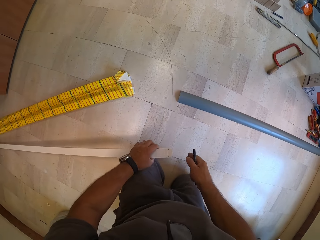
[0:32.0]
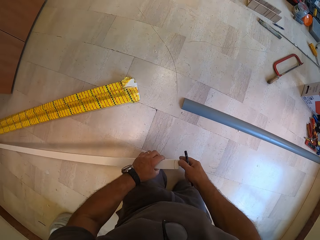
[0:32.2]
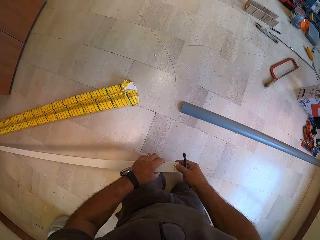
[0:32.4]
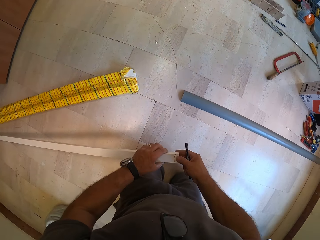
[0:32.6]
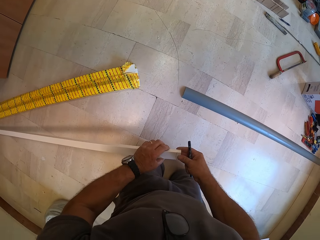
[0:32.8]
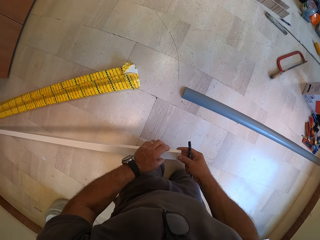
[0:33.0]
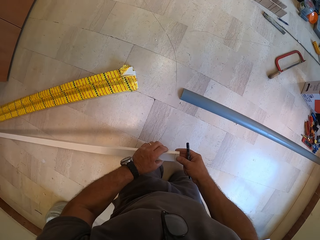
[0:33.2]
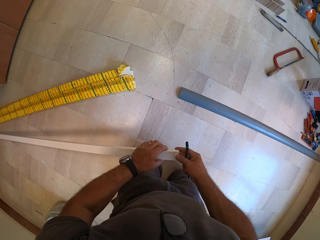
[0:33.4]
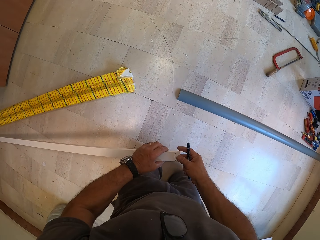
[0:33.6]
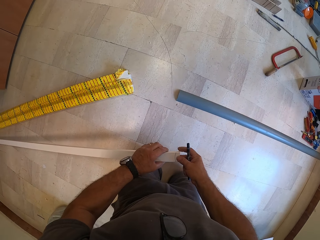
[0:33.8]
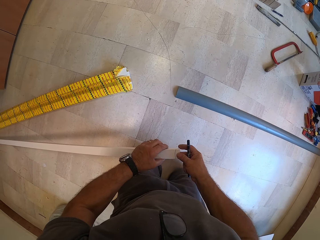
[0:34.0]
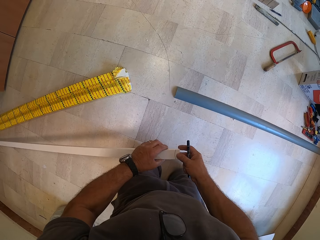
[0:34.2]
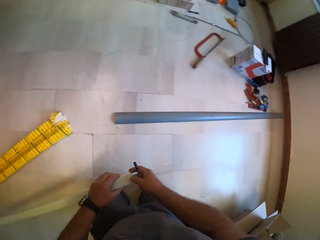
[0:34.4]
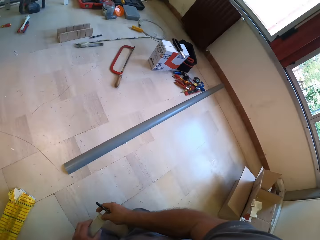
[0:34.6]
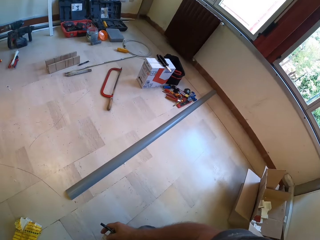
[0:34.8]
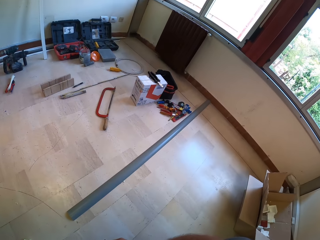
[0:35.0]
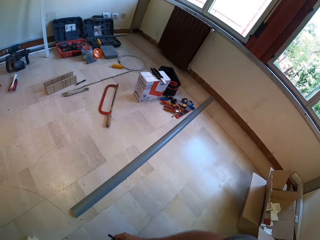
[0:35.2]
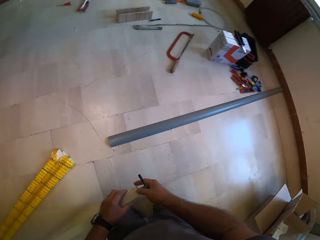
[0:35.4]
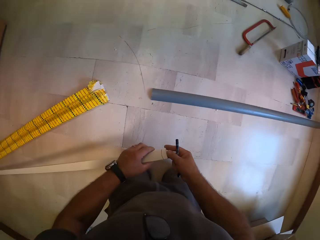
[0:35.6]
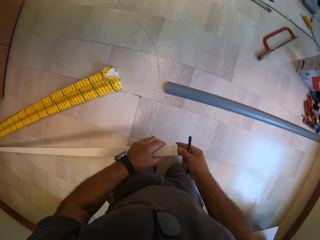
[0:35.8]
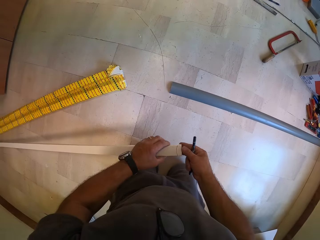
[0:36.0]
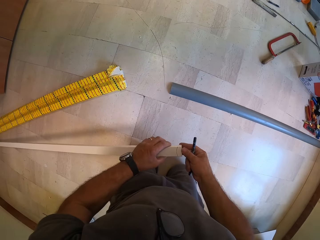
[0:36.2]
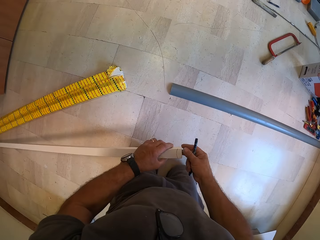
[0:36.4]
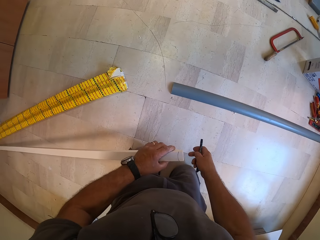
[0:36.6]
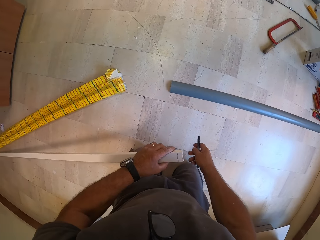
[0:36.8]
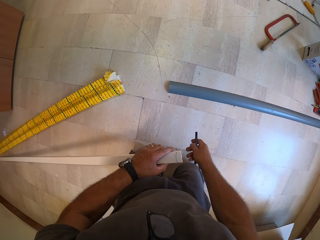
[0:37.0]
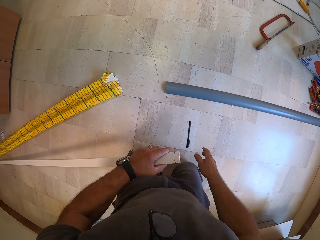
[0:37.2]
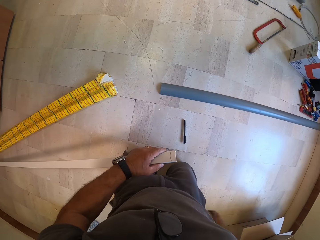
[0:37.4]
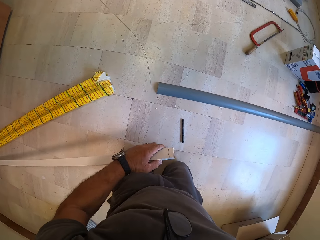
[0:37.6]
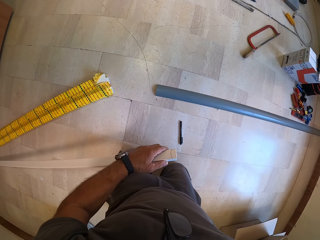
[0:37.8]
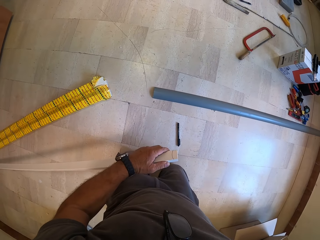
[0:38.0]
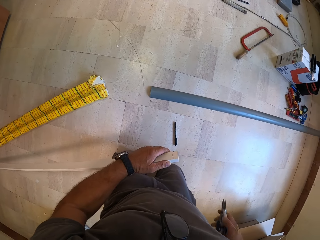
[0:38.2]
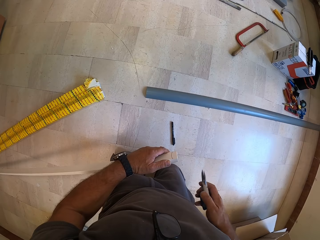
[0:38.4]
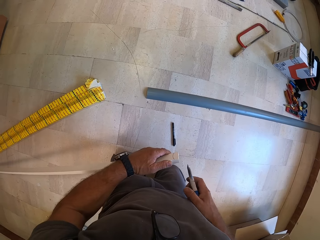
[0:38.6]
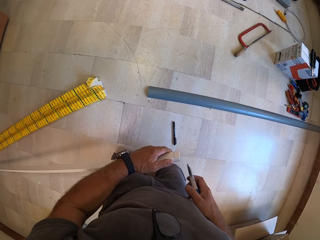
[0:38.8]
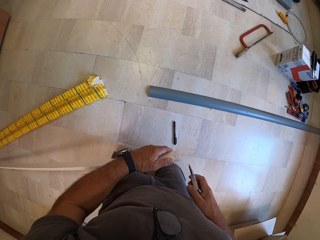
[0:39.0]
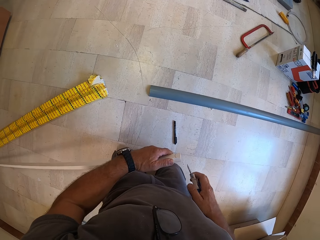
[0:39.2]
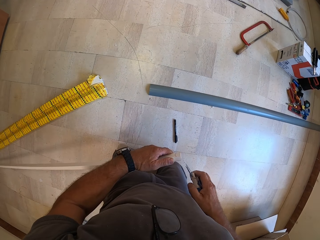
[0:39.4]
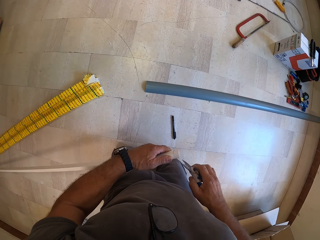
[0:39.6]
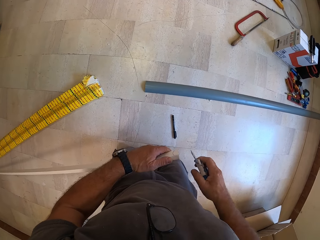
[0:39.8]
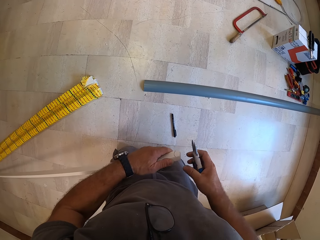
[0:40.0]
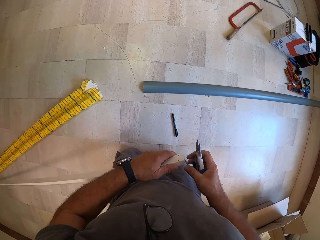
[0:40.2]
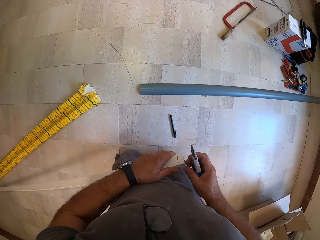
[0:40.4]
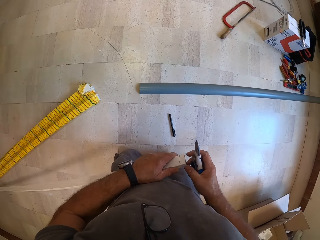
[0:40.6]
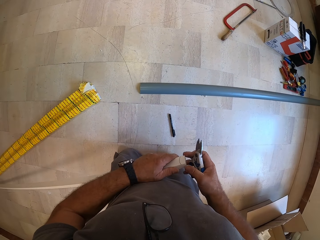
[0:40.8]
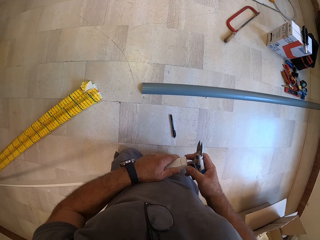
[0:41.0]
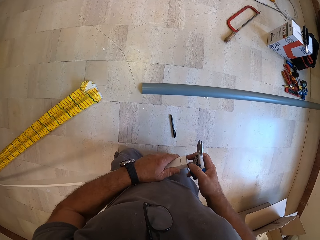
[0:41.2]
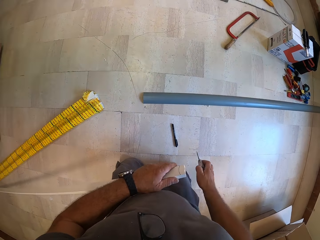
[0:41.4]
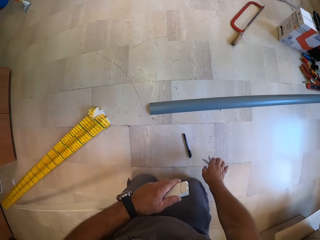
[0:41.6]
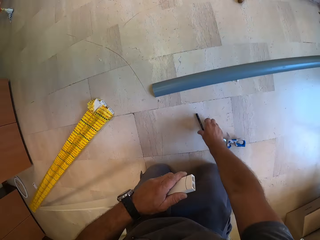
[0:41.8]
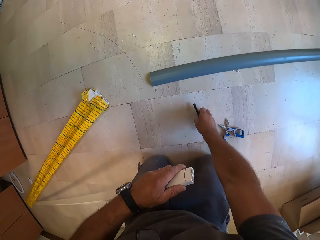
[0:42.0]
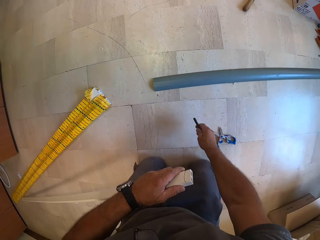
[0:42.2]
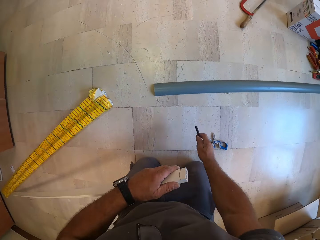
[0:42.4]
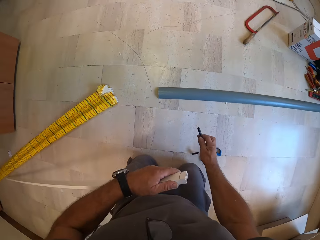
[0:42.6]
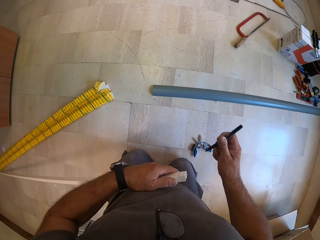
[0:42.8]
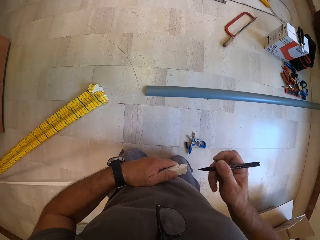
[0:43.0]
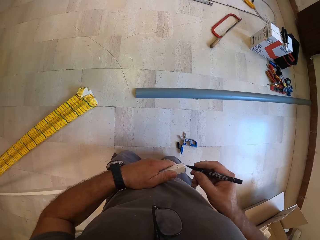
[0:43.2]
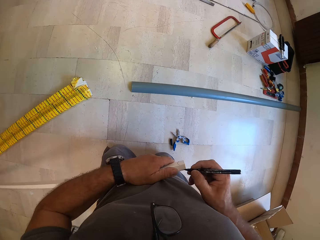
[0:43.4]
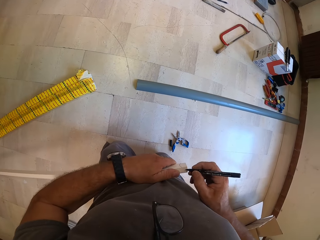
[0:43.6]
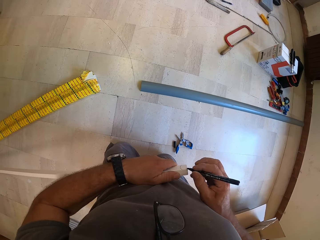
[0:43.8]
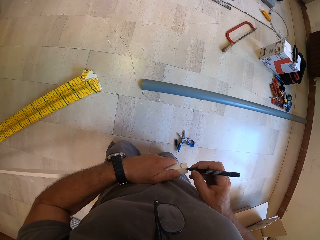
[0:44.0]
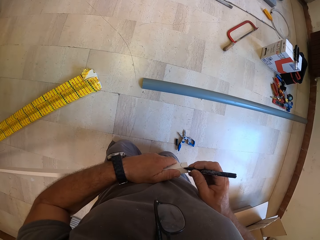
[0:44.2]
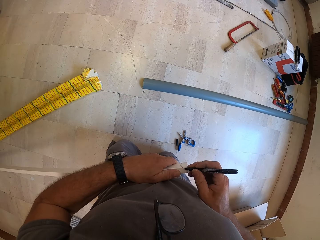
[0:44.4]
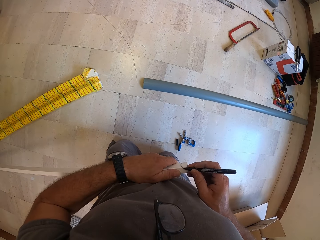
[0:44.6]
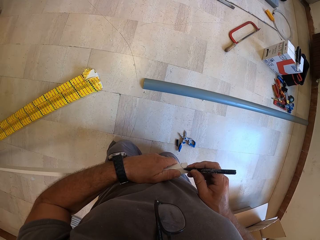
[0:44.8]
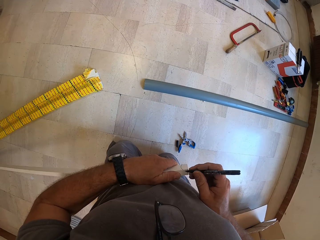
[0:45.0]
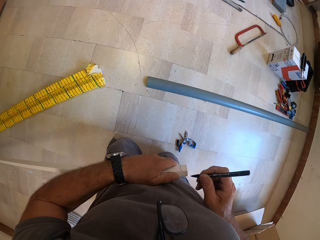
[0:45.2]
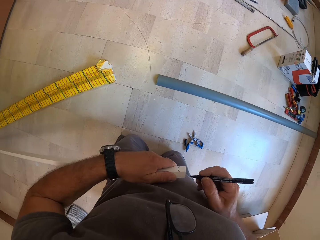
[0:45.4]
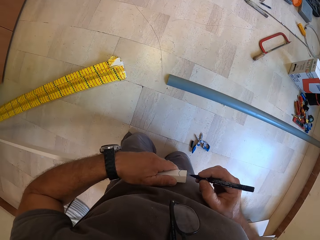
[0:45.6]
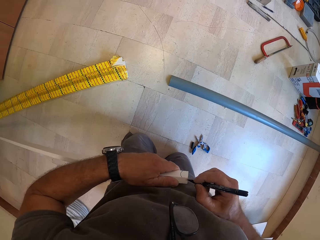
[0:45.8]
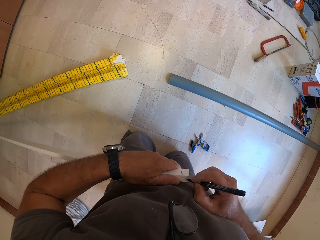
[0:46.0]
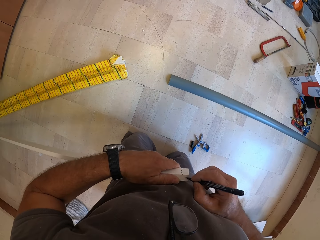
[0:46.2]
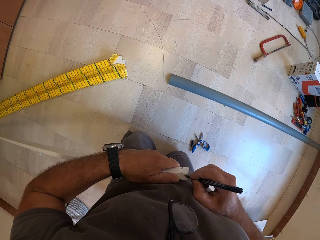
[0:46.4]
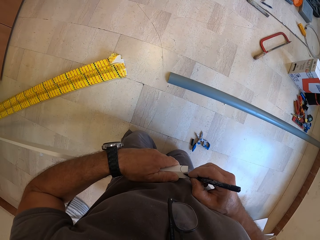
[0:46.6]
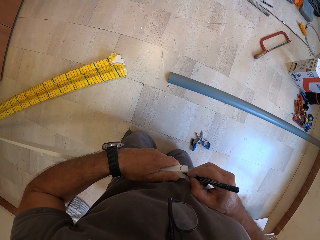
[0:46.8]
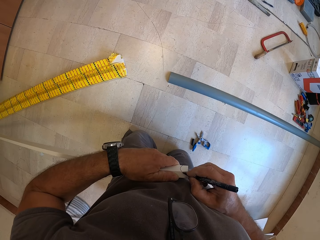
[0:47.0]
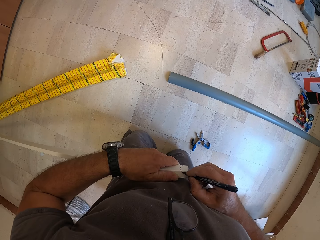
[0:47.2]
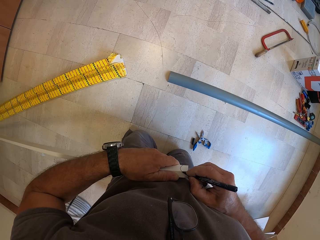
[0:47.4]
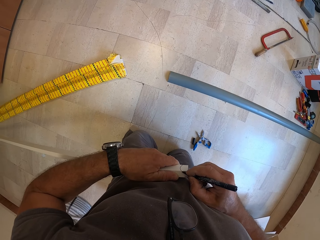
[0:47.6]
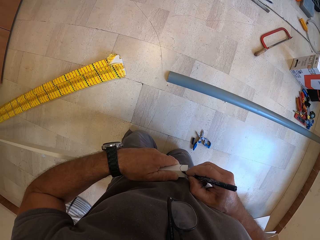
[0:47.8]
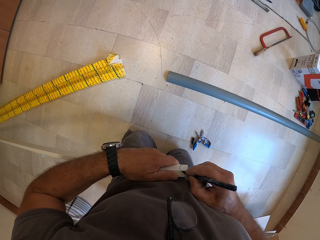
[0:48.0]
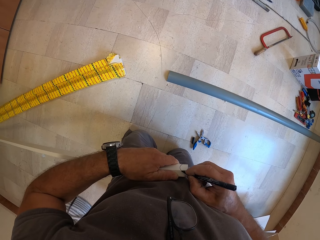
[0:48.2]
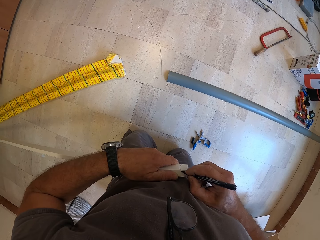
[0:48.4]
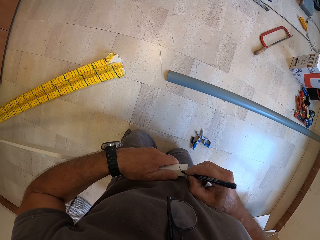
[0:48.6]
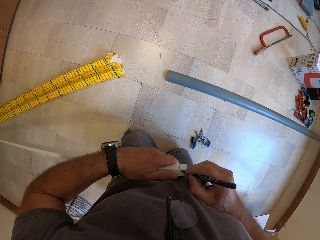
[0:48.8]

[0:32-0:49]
The camera wearer examines the plastic conduit. He drops the pen to the floor. He brings out a cutter from his right pocket. He drops the cutter to the floor. He picks up the pen from the floor. He removes the cover of the pen. He drops the pen cap. He marks the plastic conduit with the pen.

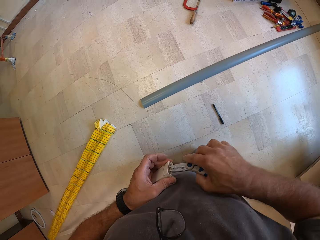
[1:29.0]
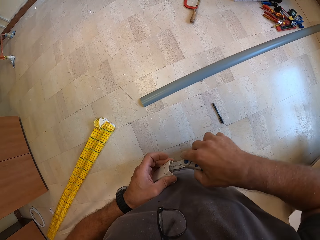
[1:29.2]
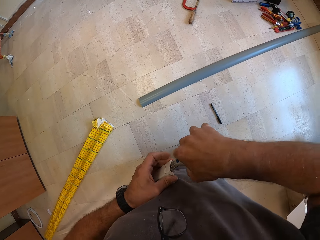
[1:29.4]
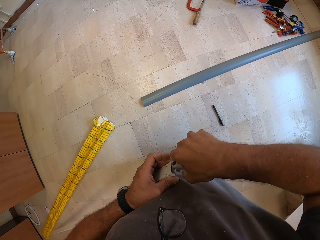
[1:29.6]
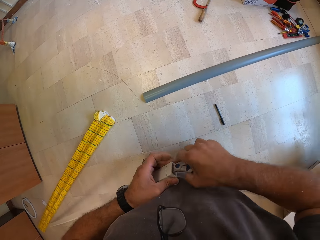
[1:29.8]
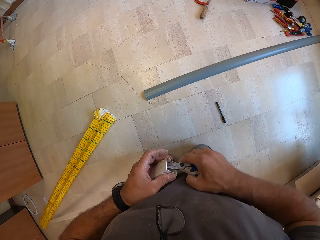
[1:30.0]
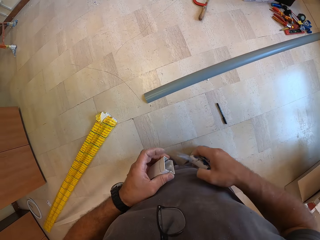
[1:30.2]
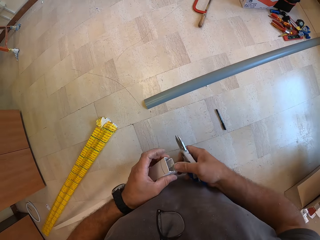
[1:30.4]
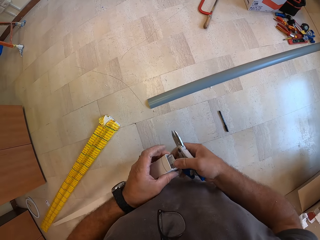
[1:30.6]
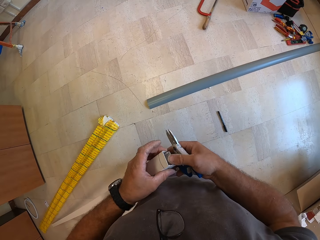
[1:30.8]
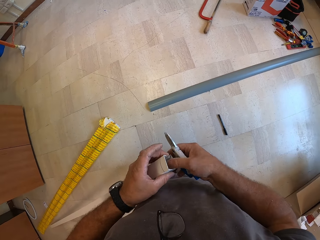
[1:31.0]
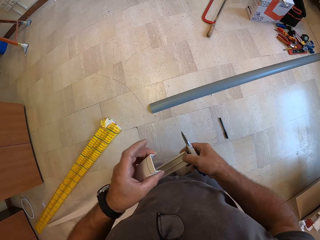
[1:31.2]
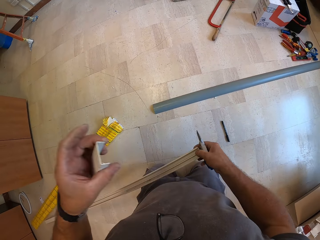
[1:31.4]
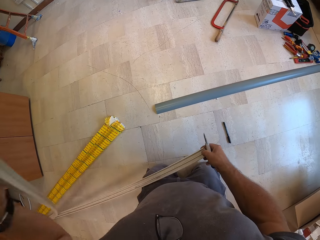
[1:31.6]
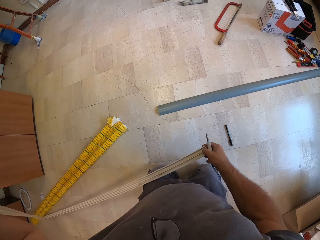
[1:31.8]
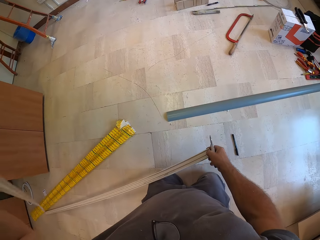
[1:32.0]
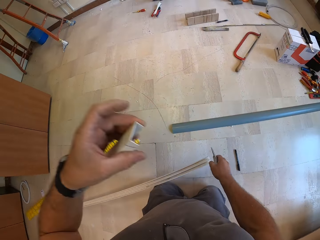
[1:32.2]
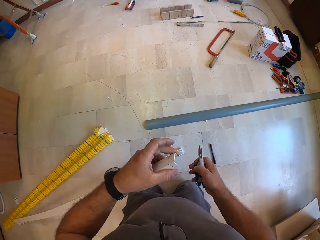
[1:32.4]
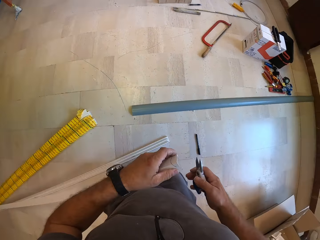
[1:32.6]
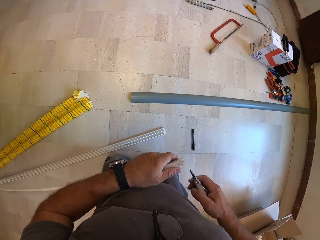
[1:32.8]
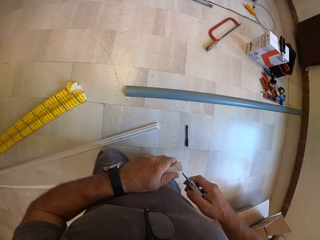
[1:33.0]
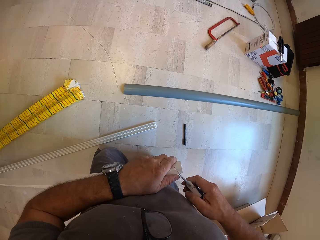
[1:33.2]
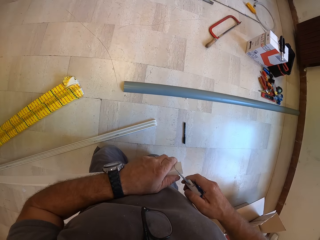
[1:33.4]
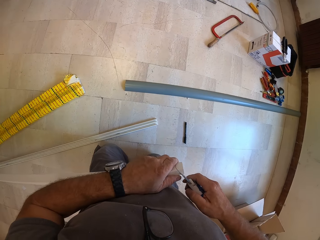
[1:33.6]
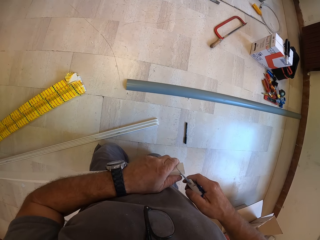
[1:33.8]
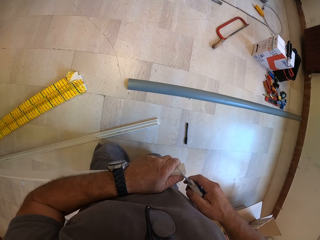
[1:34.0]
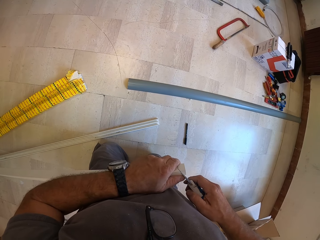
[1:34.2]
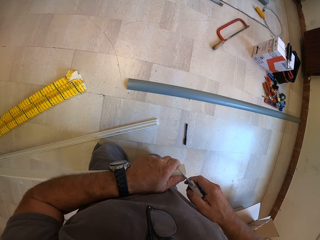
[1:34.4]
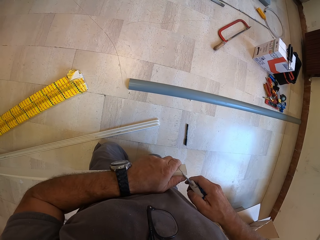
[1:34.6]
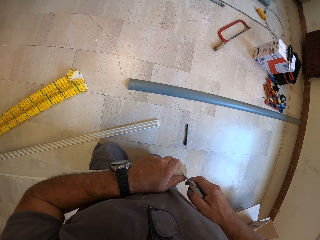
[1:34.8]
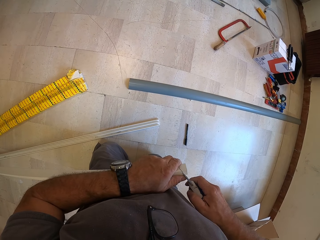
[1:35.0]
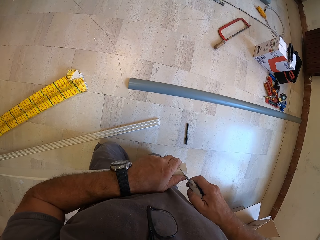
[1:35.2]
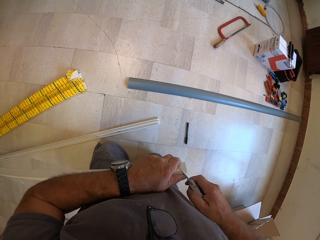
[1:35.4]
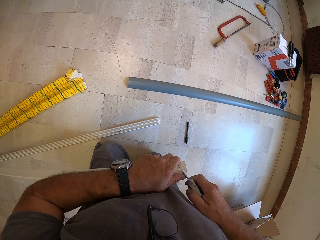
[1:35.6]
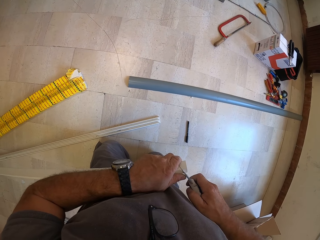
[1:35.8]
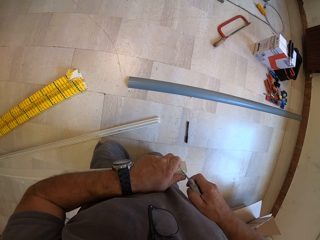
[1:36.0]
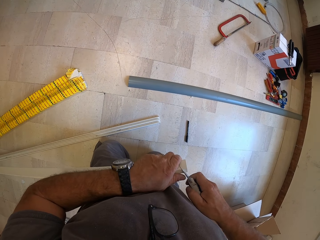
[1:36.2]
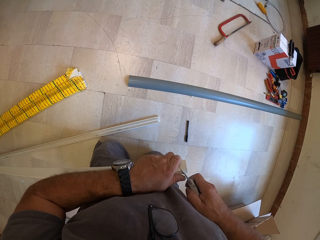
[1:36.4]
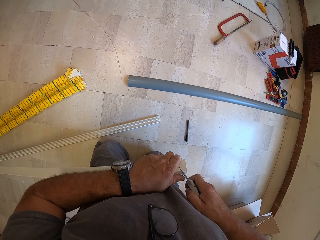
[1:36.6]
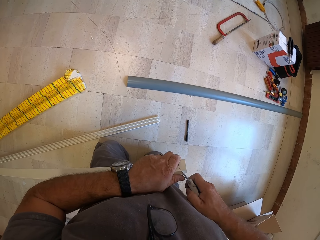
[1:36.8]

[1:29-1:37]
The camera wearer splits the plastic bar into two parts. They drop part of the plastic conduit on the floor. They cut the other part of the plastic conduit with the cutter.
